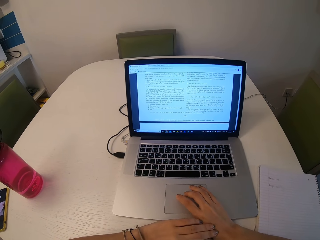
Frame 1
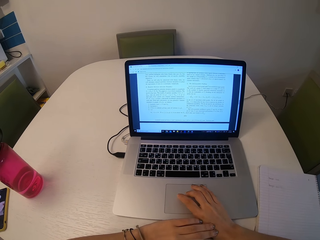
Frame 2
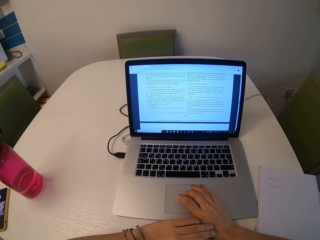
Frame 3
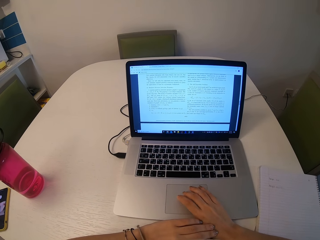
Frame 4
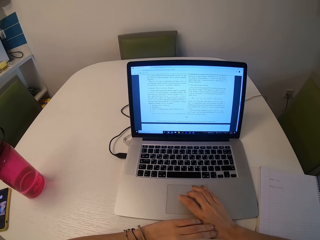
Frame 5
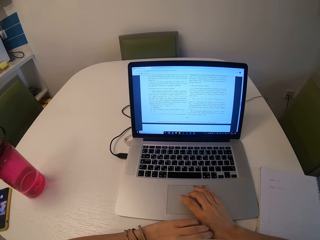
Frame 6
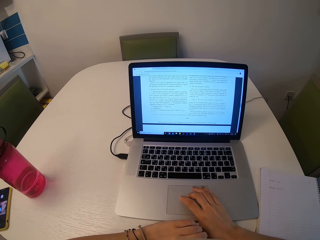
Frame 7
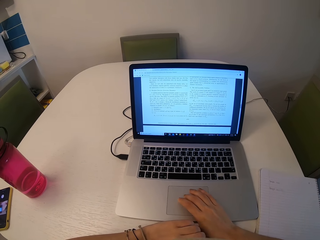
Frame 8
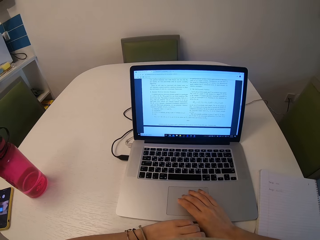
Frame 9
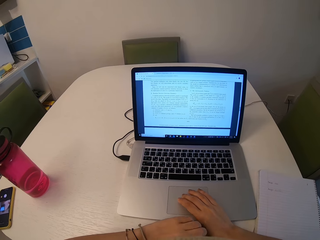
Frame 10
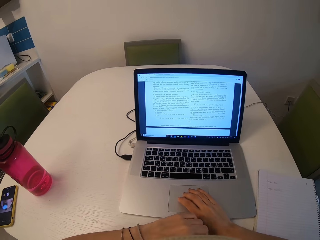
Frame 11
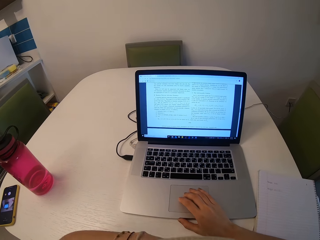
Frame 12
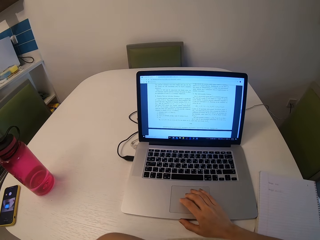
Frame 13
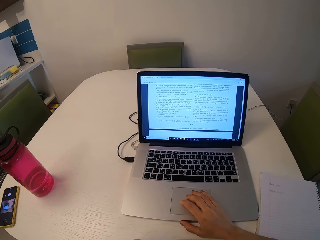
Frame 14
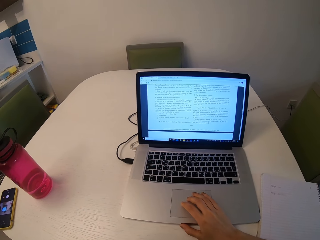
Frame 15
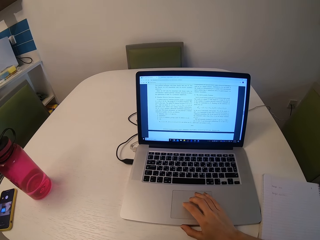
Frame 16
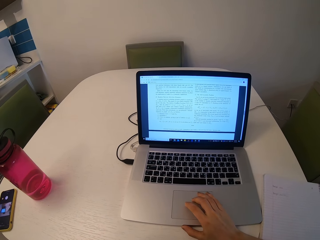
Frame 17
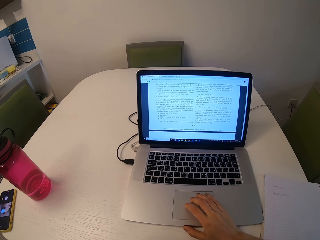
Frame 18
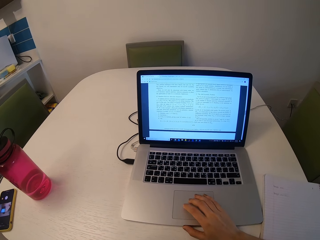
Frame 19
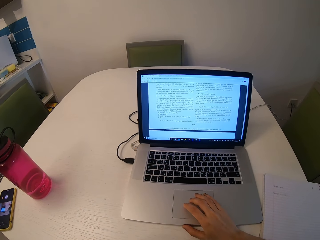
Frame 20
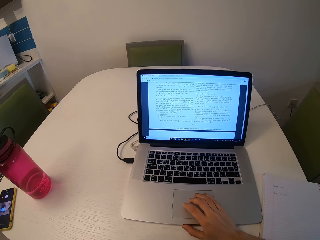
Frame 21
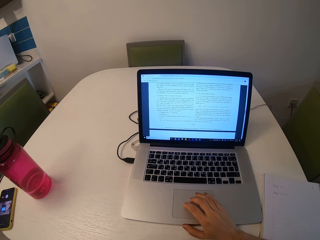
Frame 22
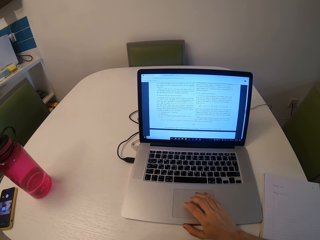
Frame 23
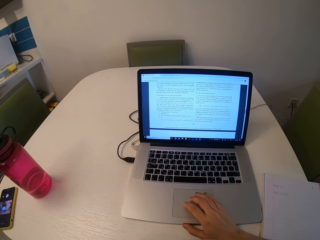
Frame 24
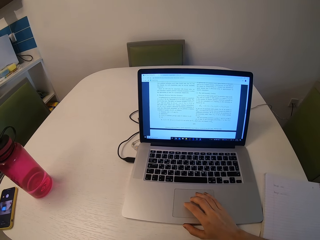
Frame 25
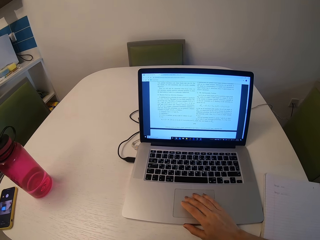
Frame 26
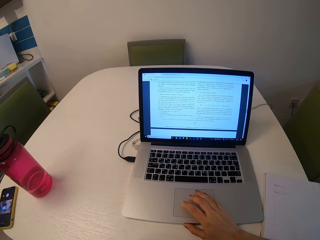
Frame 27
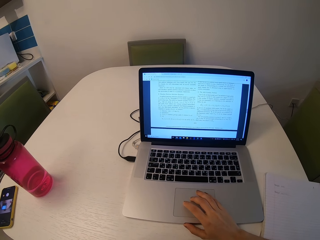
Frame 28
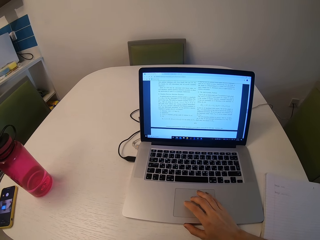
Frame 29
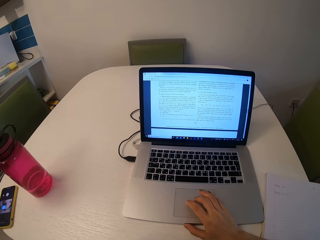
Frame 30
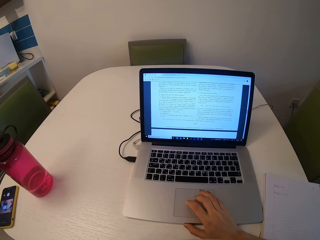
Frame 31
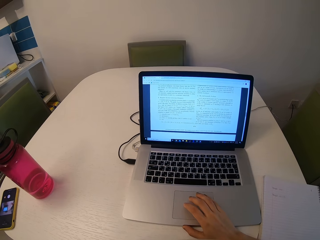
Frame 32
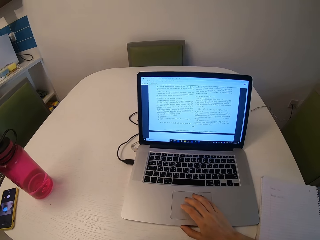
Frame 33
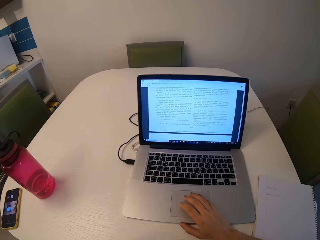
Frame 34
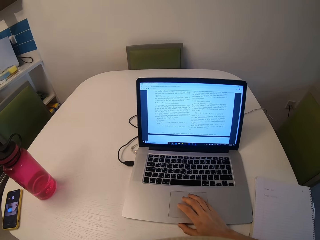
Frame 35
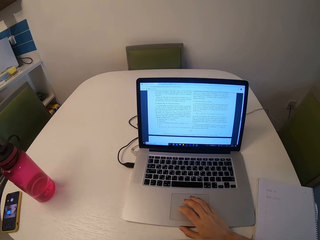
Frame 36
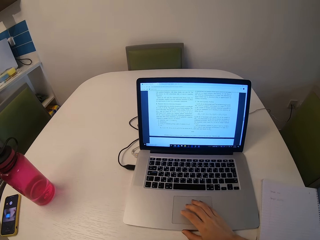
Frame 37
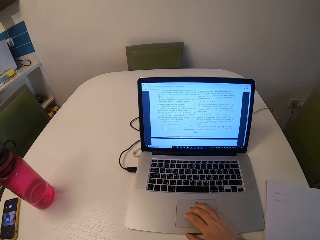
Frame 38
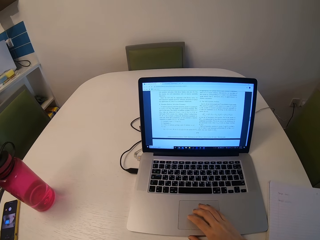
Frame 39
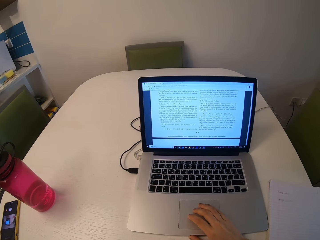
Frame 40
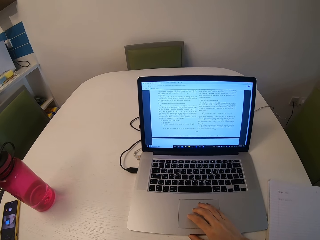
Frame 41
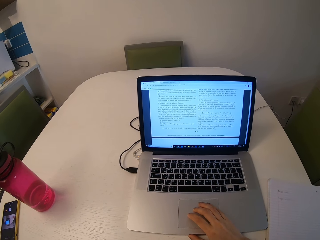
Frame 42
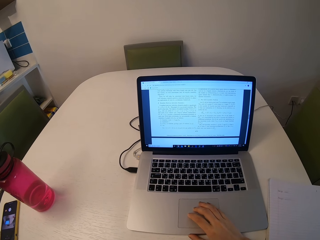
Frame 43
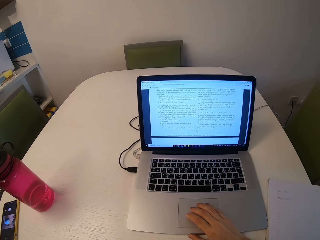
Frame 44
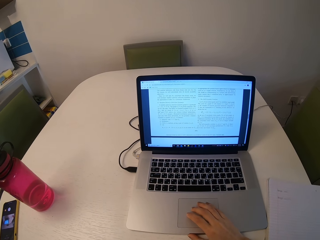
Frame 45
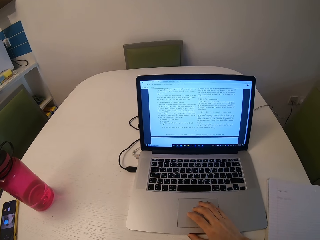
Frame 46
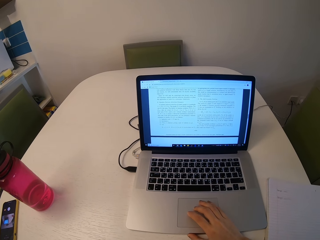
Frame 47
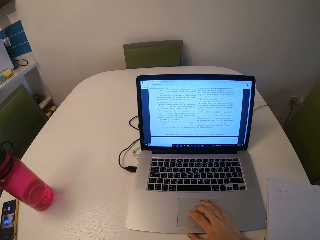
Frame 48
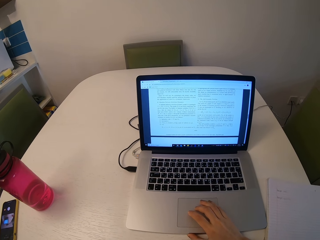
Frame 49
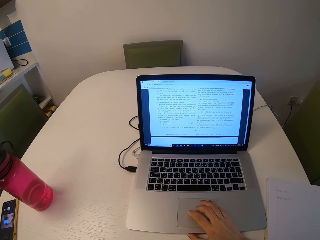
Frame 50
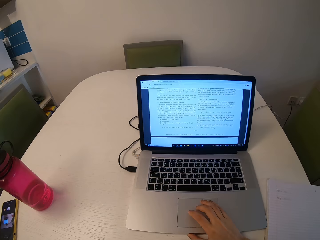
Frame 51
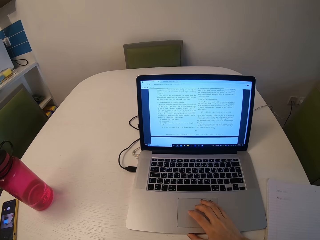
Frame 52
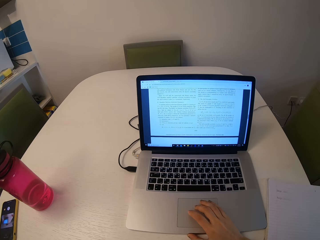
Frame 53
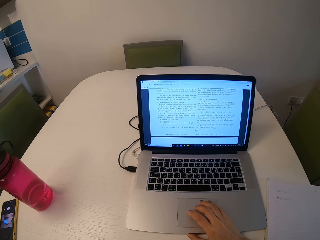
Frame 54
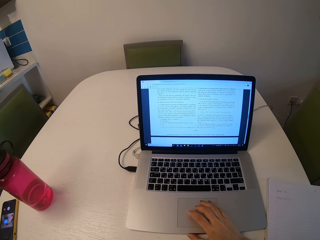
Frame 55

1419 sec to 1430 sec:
The camera wearer removes her left hand away from her right hand. She reads through the document.

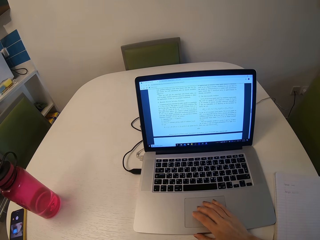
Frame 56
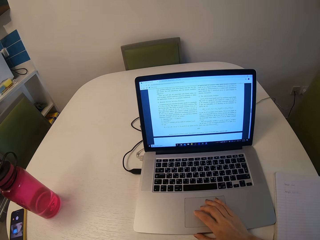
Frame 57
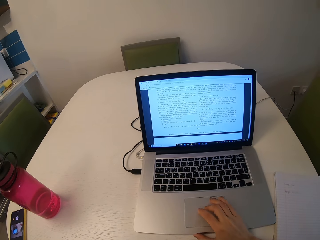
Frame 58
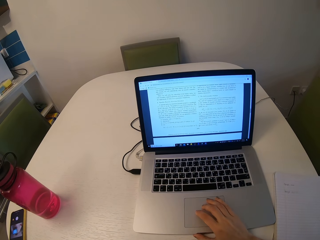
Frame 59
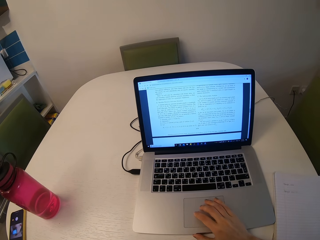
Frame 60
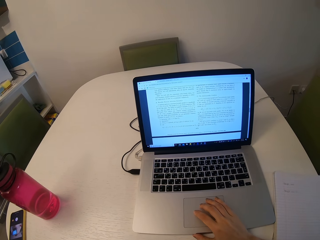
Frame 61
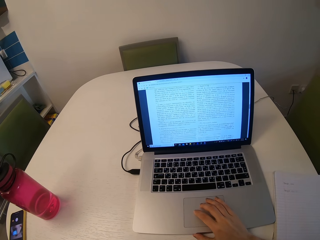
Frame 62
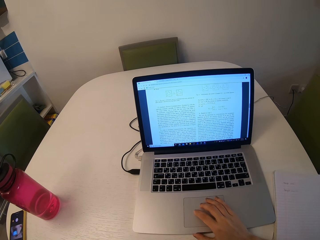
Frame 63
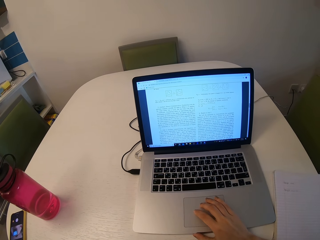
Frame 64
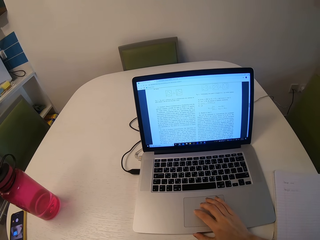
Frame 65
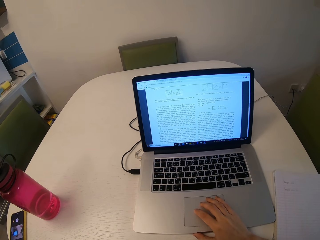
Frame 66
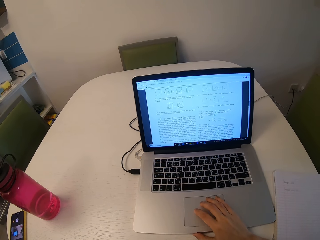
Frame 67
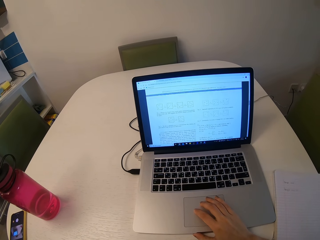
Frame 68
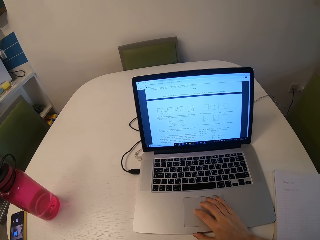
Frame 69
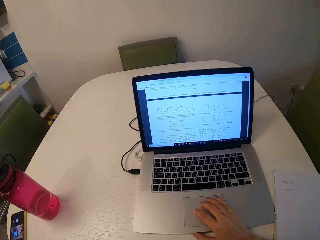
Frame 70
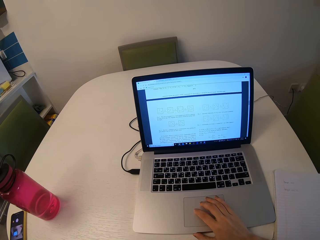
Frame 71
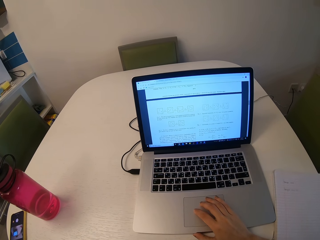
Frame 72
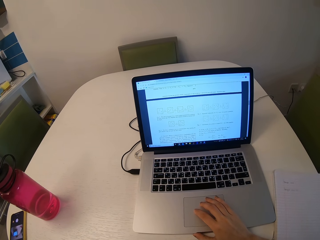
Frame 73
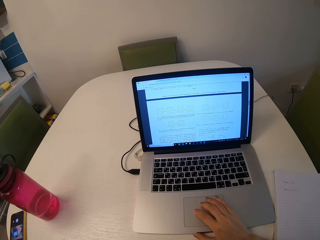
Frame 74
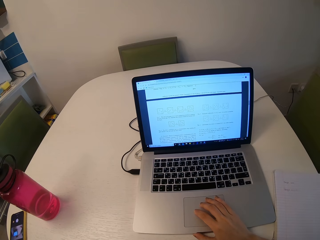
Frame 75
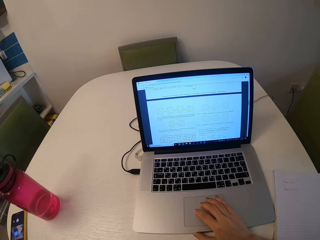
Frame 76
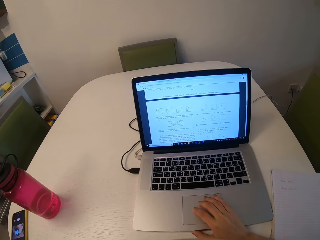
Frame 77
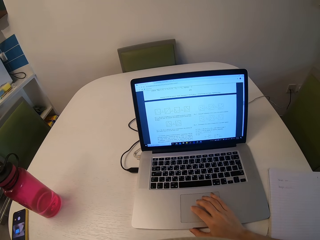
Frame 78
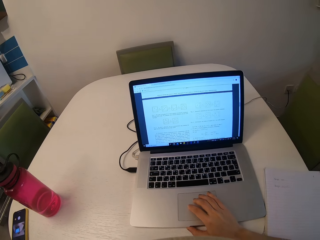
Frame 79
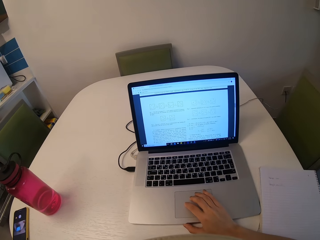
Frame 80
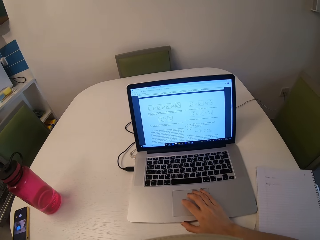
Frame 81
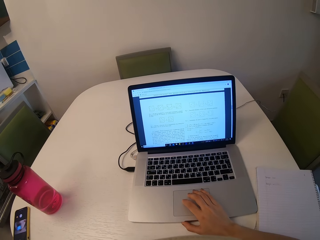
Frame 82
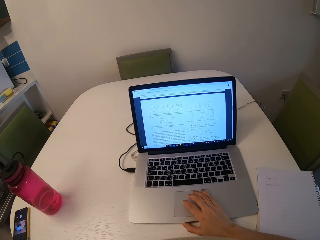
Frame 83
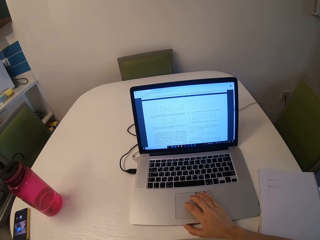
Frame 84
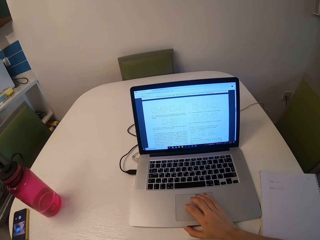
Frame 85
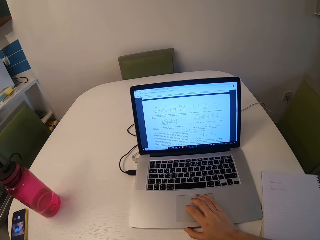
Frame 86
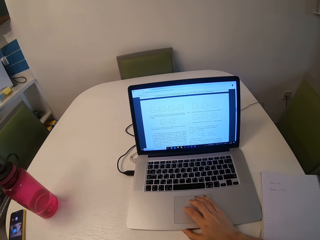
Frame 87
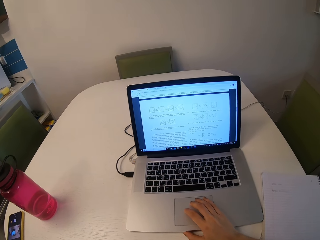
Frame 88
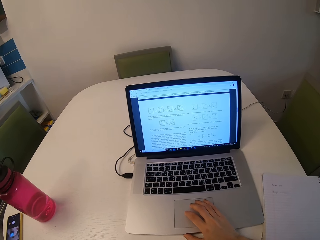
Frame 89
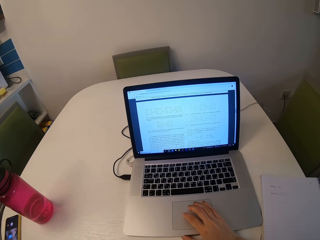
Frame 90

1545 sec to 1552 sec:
The camera wearer scrolls the document on the touchpad.

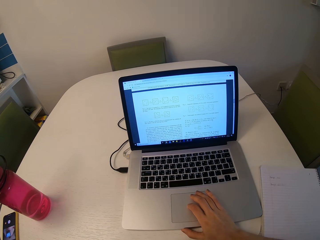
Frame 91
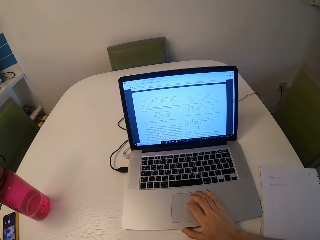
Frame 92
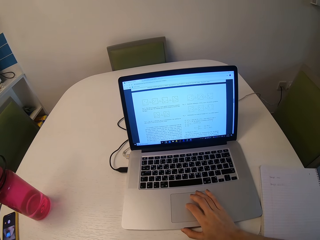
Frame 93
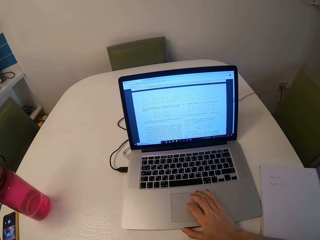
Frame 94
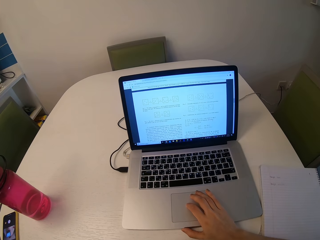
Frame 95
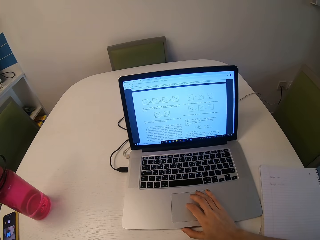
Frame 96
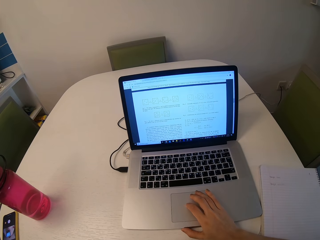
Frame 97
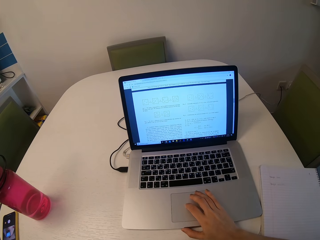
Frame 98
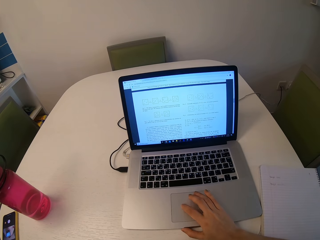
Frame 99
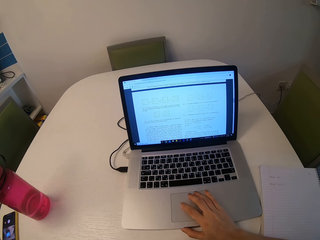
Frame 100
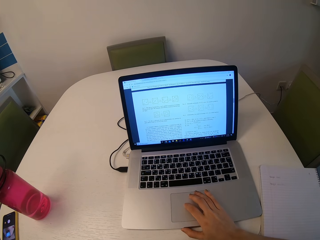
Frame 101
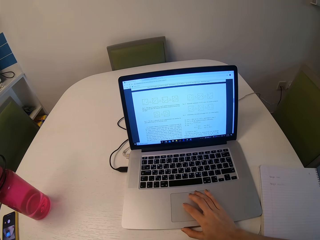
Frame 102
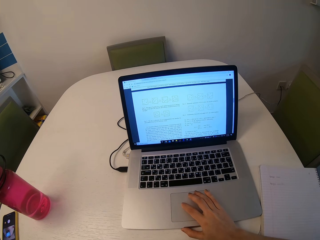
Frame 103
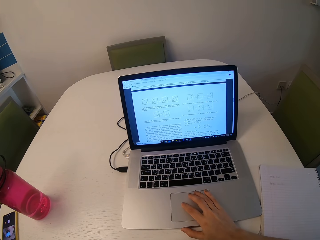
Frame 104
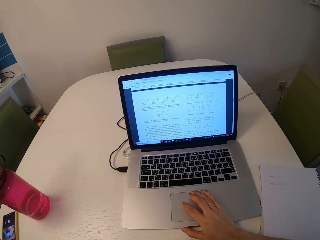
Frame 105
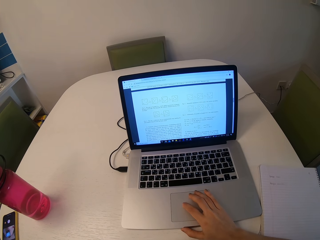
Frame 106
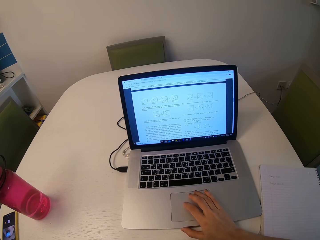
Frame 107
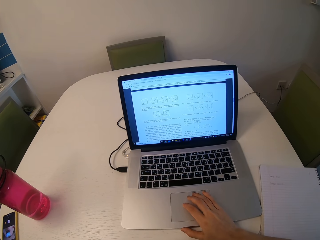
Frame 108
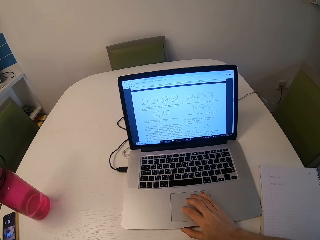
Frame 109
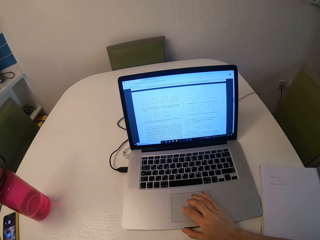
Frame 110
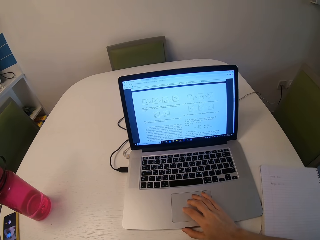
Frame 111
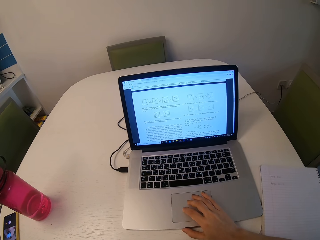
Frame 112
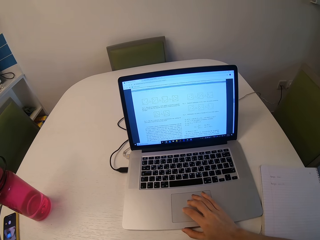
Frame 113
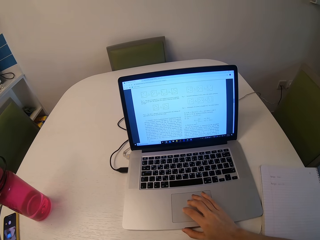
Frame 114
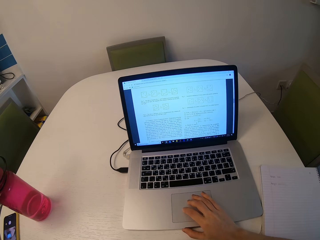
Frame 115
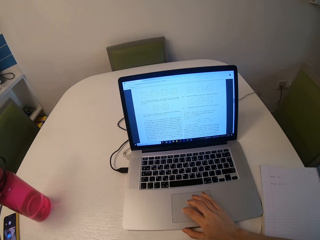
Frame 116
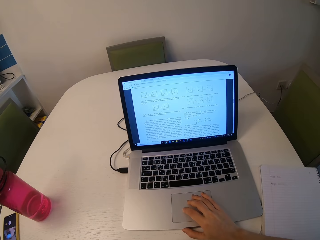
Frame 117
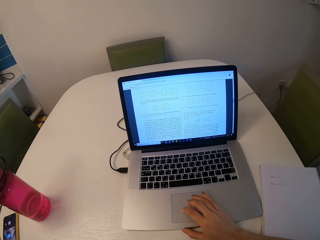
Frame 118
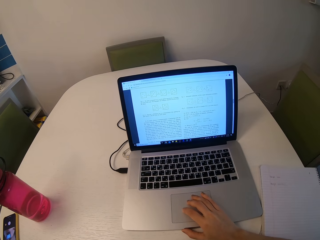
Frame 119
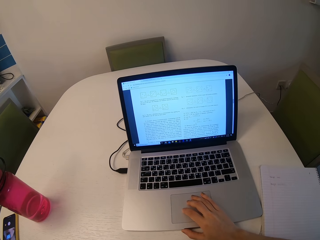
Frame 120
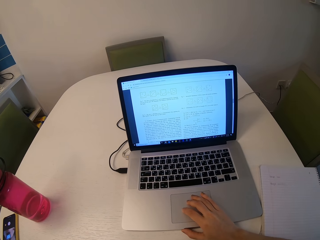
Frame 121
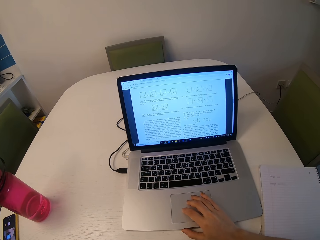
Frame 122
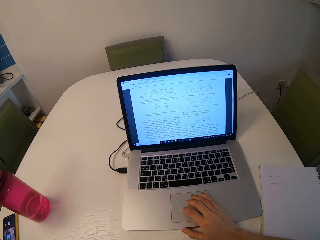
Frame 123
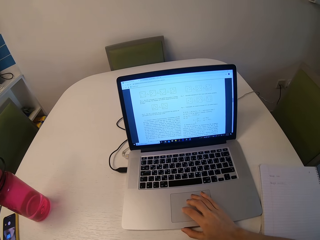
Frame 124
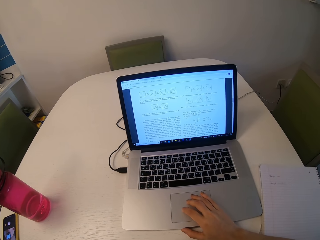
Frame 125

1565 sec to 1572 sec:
The camera wearer reads through the document.
